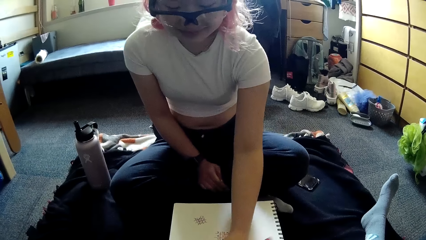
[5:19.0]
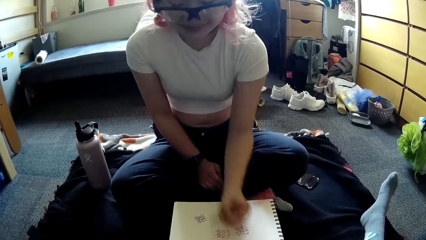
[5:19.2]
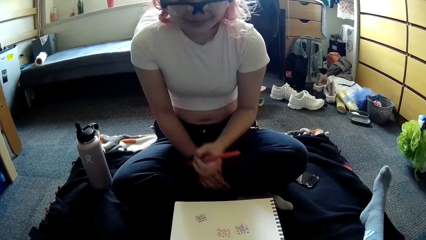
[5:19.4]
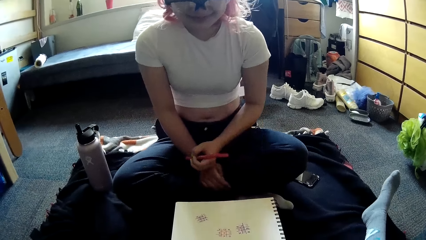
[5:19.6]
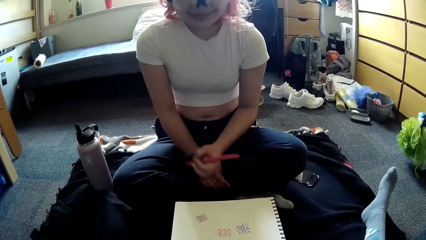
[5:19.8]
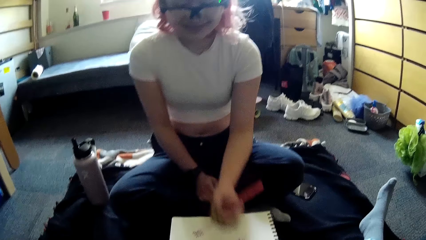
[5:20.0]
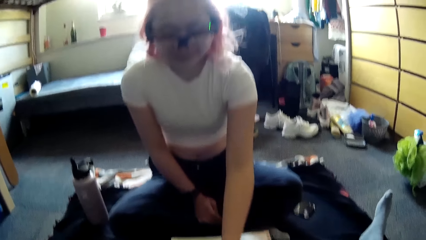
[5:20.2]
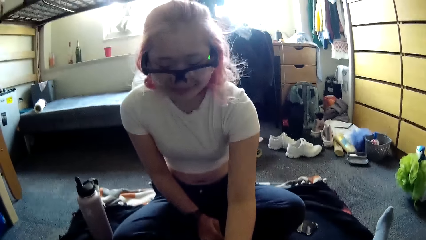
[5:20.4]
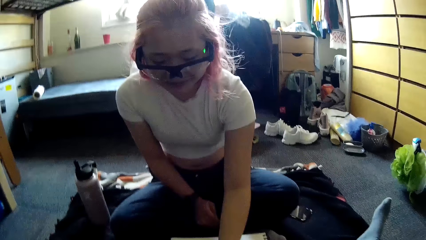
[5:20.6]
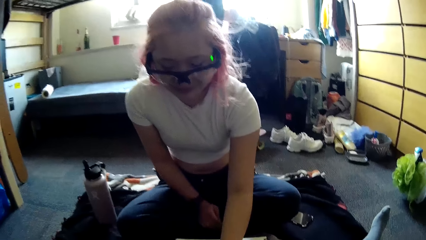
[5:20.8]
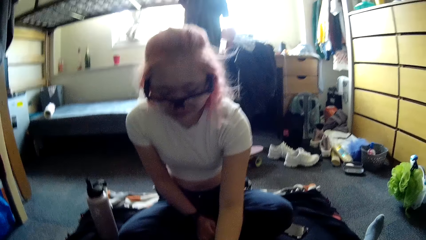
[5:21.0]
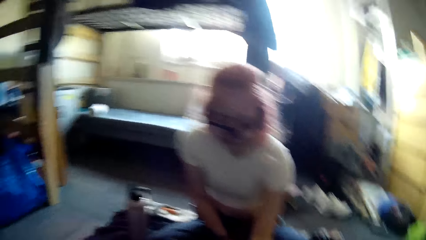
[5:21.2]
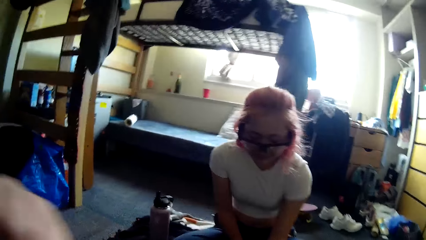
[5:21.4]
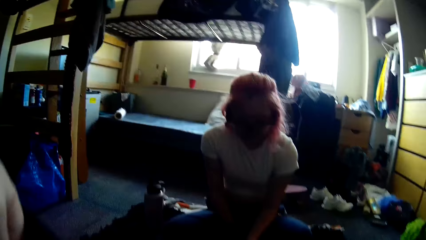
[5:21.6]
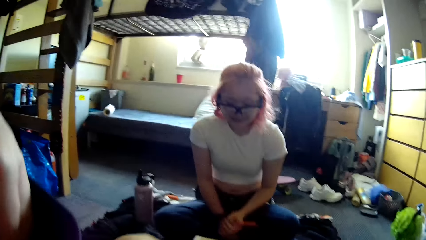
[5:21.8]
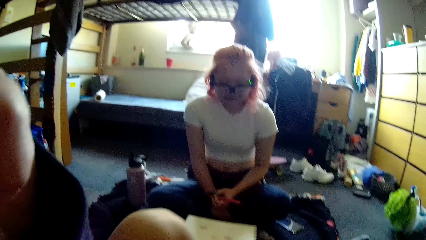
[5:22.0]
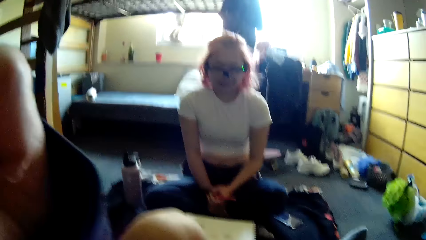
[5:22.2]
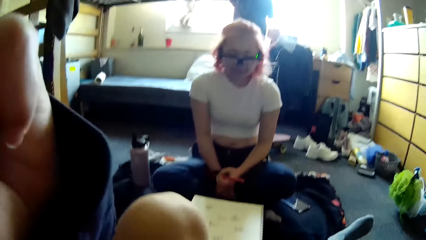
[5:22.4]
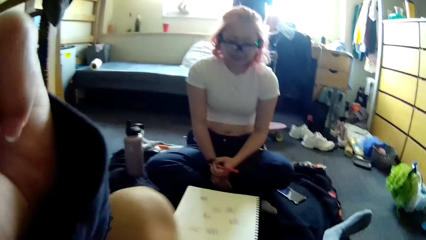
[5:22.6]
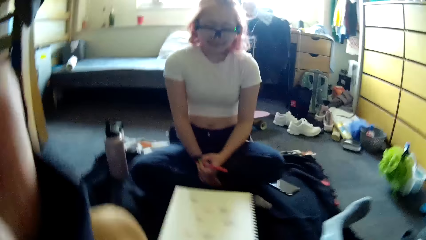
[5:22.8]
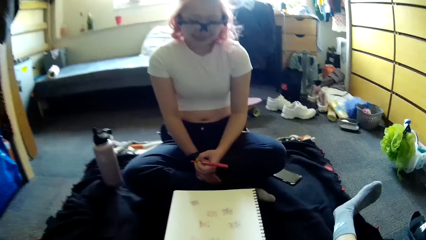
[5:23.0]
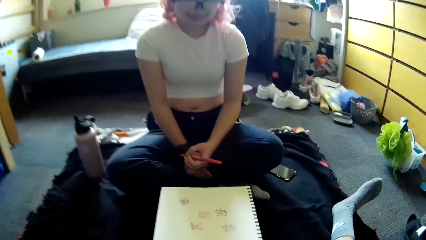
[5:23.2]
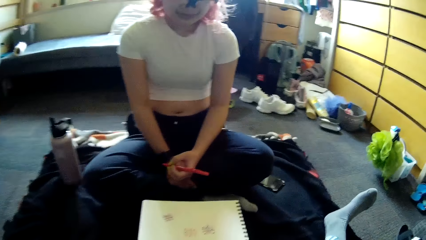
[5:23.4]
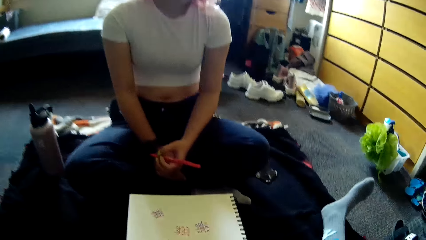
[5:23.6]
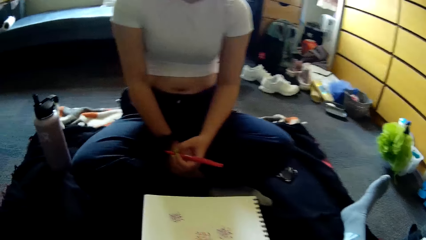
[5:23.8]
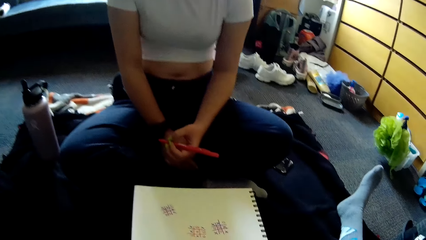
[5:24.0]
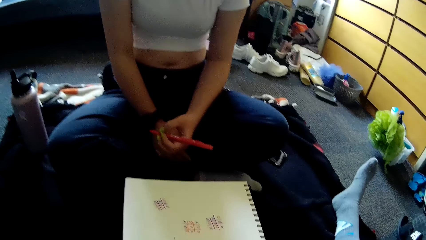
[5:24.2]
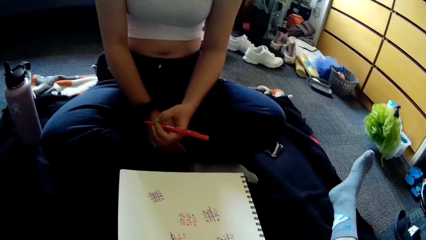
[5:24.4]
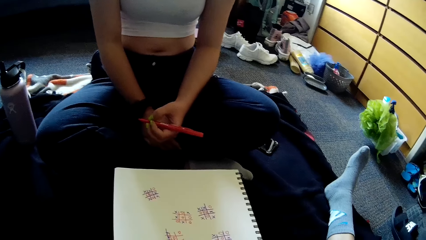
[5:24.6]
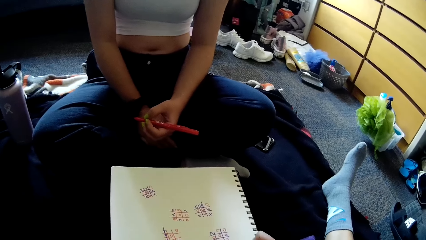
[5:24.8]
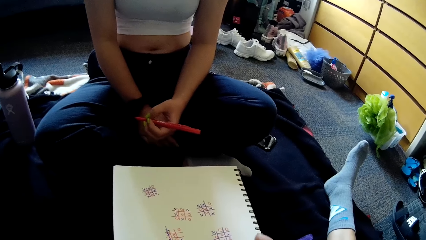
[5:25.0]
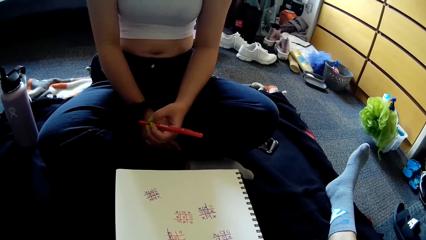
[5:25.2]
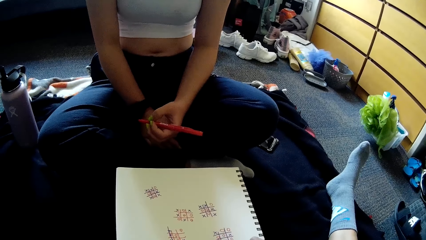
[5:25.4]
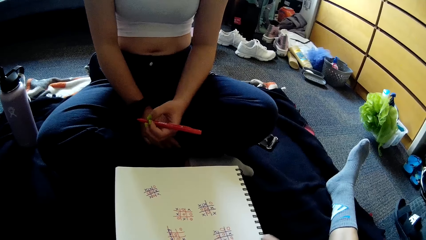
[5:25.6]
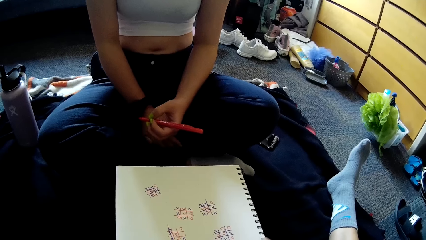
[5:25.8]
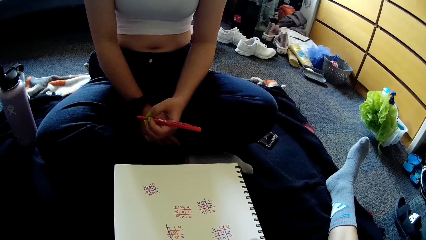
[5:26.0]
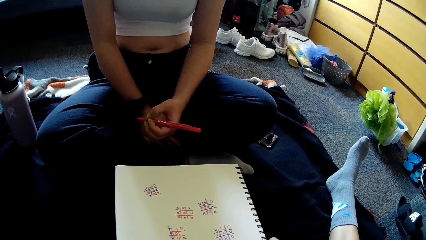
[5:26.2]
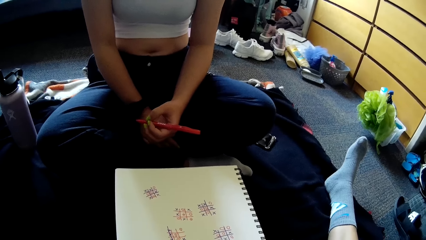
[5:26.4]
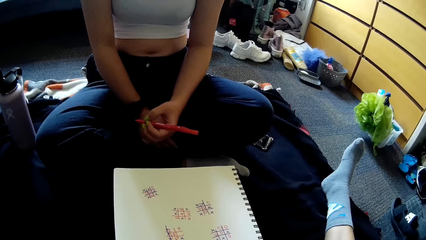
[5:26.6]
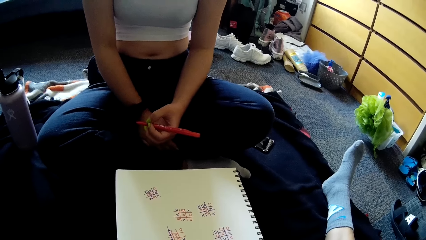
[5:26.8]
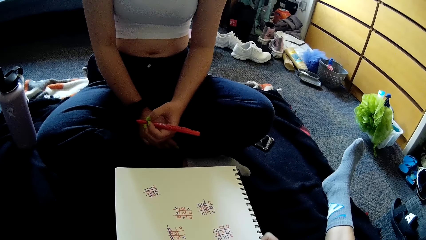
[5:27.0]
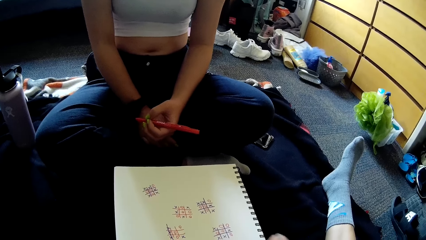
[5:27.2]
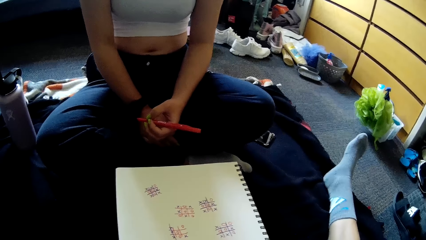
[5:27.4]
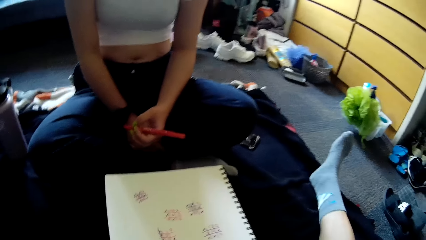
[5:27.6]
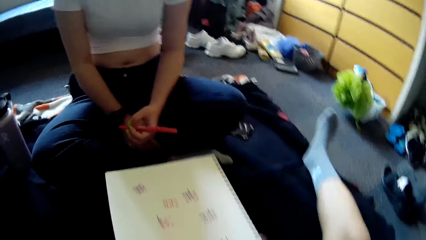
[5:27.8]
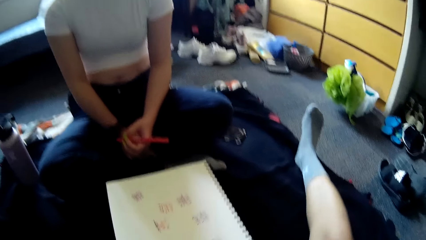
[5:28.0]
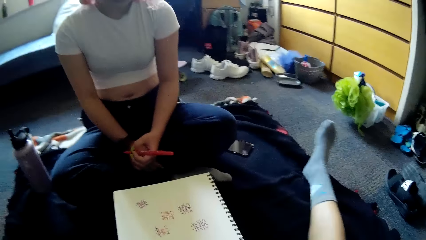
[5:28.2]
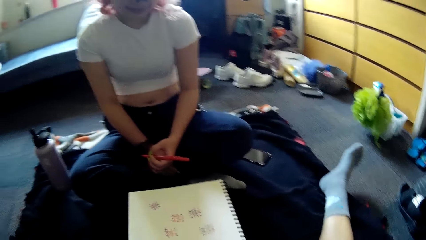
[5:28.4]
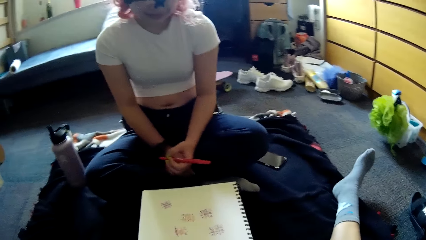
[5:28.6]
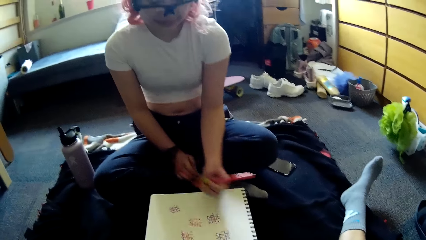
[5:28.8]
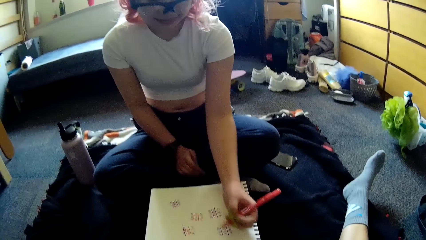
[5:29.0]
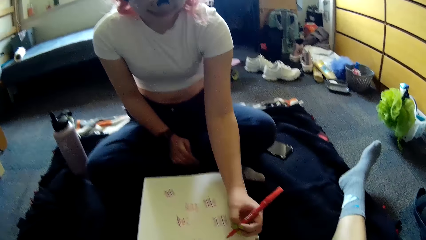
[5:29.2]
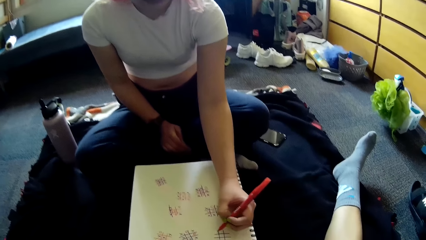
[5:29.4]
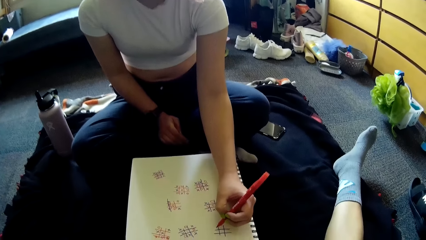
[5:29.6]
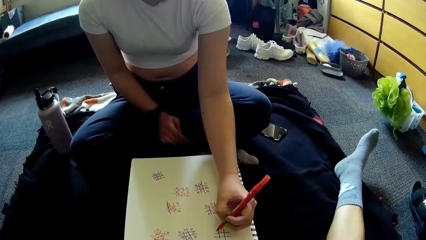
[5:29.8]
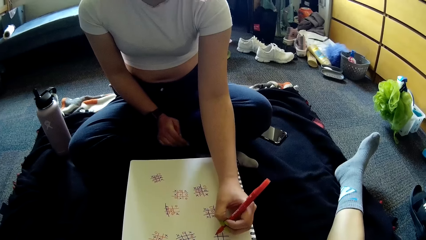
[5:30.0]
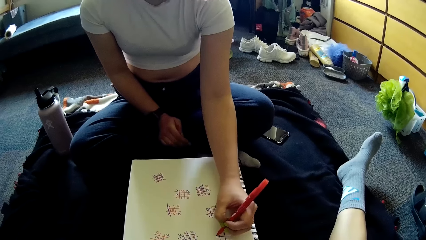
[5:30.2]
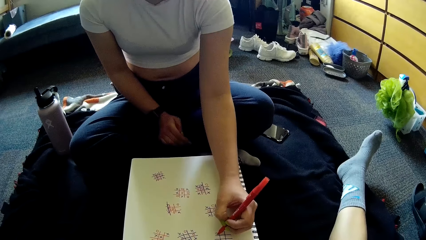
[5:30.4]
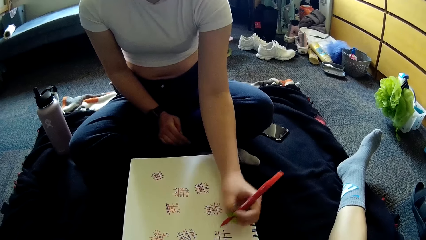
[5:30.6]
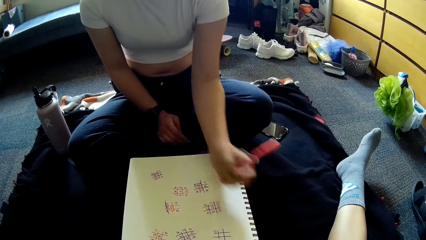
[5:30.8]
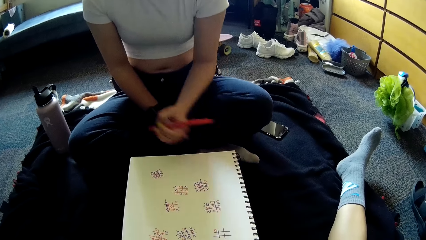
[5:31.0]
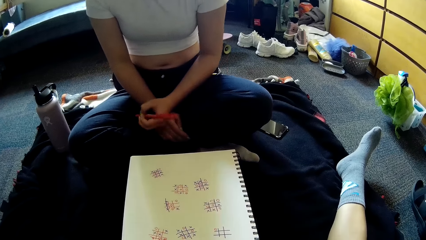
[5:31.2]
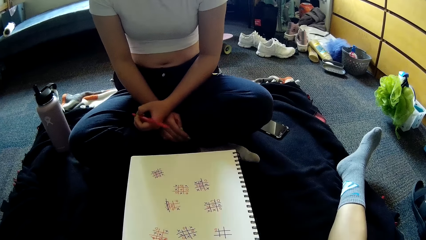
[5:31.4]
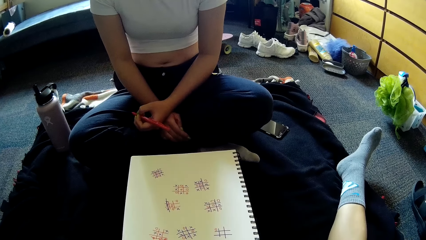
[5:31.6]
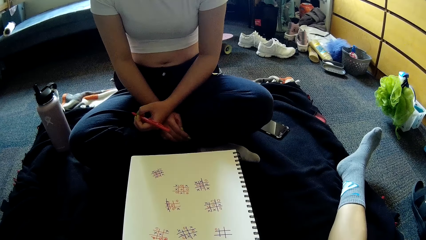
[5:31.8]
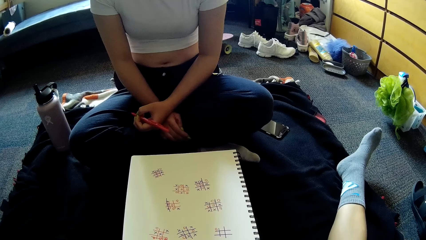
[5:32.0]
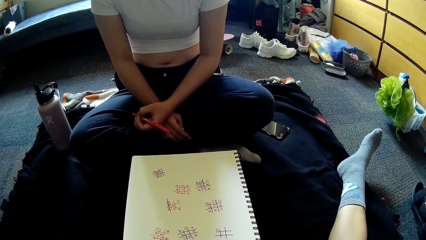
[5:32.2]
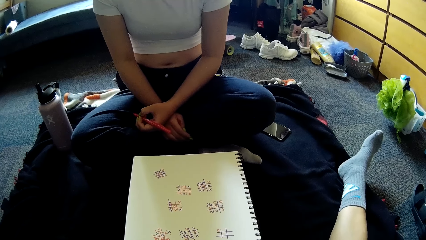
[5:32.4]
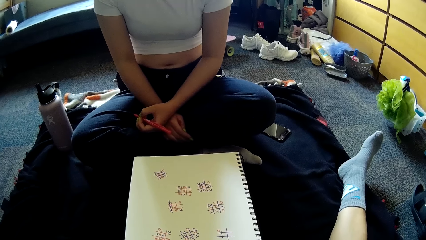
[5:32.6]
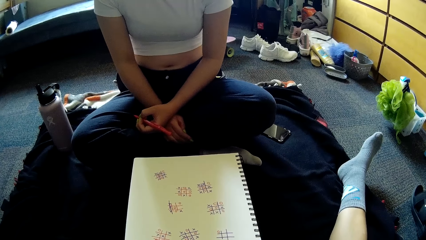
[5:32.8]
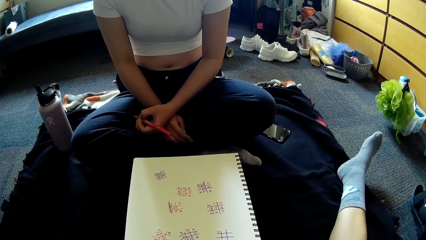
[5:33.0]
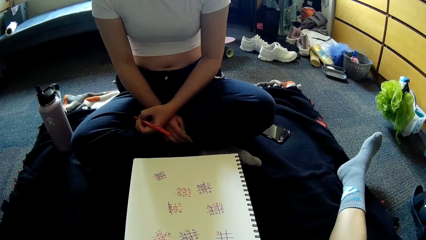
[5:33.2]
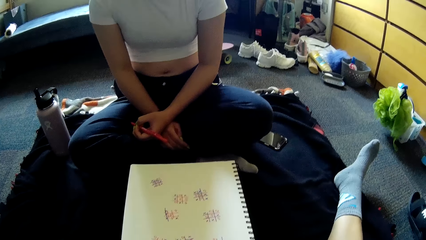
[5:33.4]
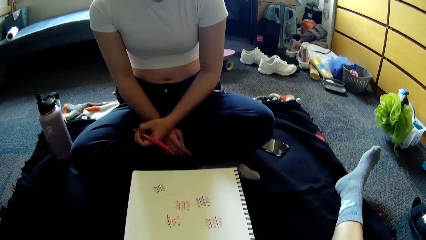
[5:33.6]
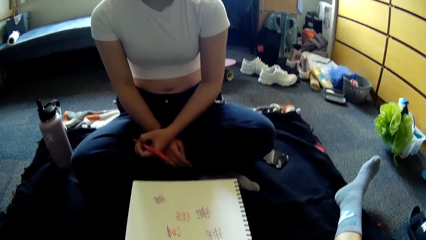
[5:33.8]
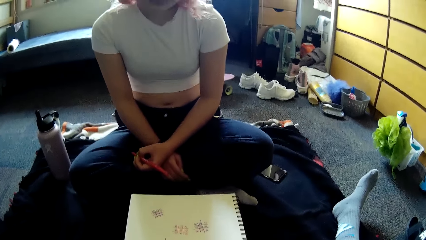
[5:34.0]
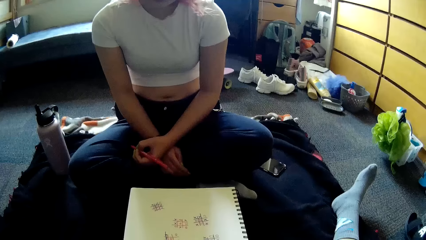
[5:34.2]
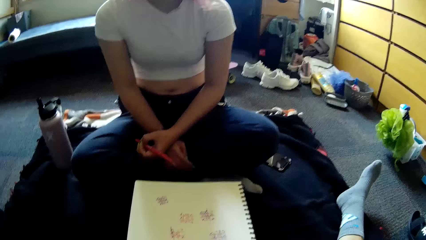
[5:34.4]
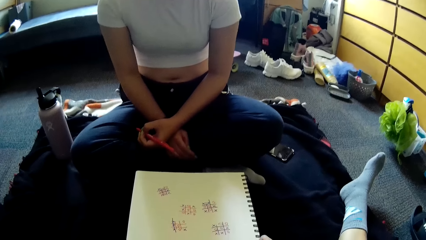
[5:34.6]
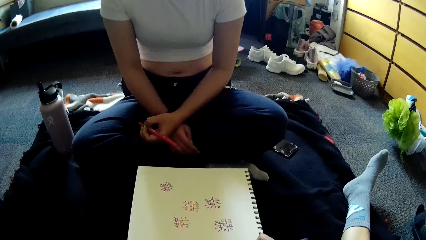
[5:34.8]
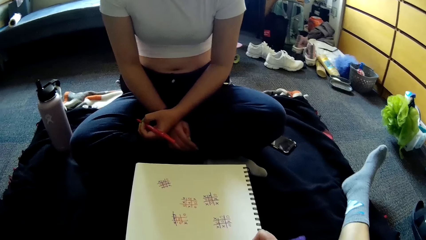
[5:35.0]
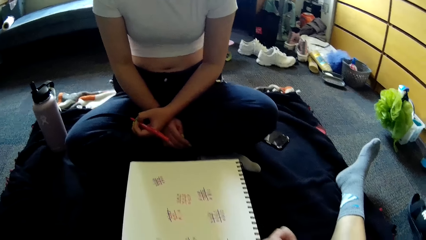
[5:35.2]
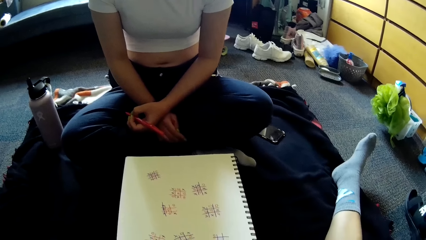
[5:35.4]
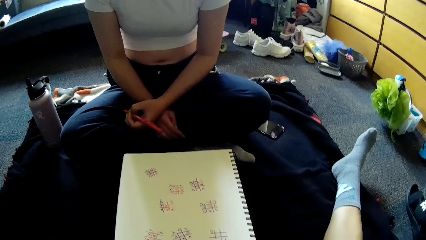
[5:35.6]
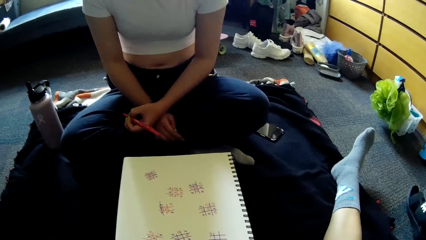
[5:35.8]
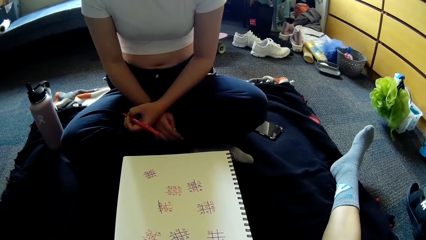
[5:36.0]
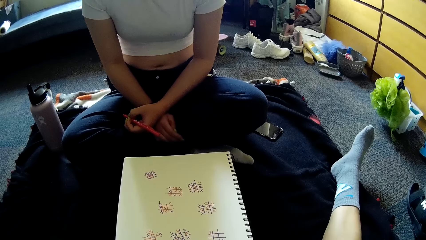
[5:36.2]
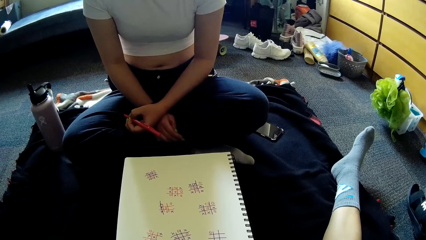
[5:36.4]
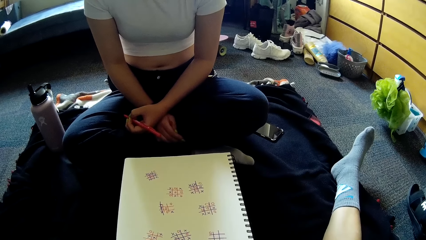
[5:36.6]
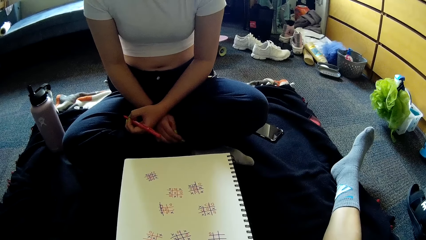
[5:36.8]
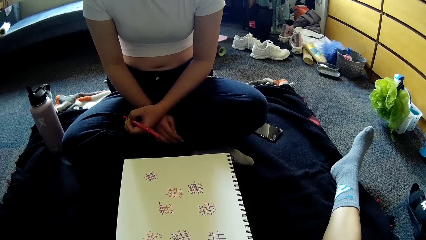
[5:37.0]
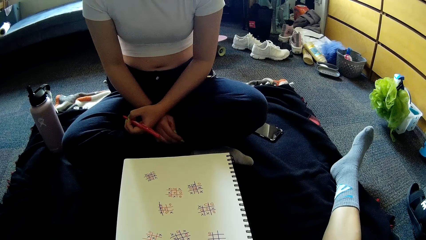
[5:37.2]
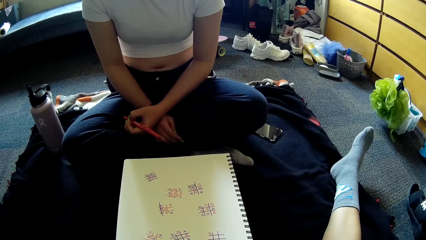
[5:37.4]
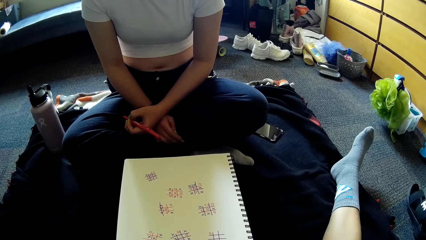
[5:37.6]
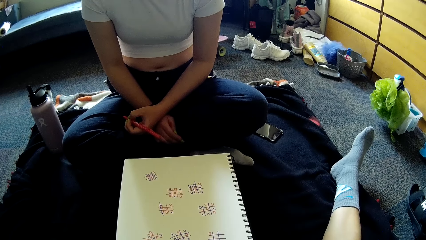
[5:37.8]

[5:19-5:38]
The woman writes in the book with the pen in her left hand. The camera wearer converses with the woman. The woman writes on the paper. The camera wearer adjusts their camera. They converse with the woman. They write on the paper. The woman writes in the book with the pen in her left hand. The camera wearer writes on the paper.
